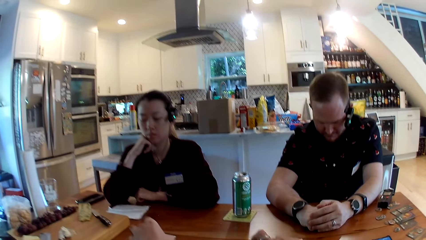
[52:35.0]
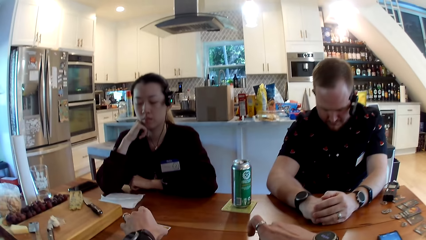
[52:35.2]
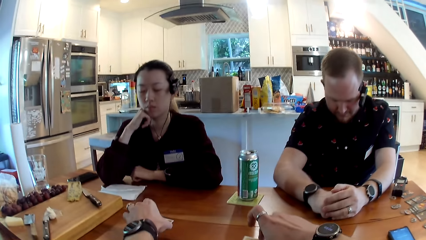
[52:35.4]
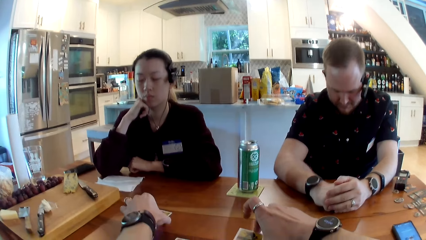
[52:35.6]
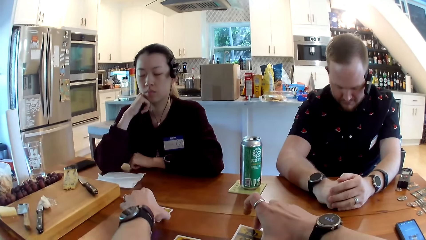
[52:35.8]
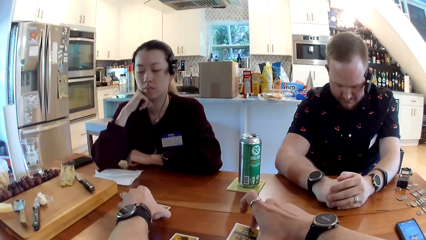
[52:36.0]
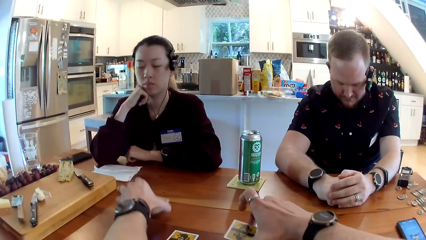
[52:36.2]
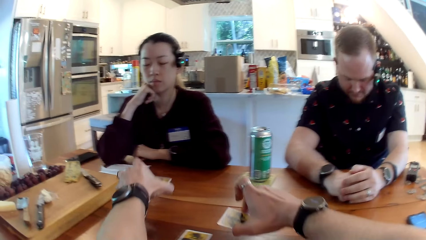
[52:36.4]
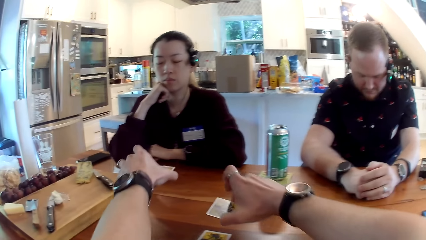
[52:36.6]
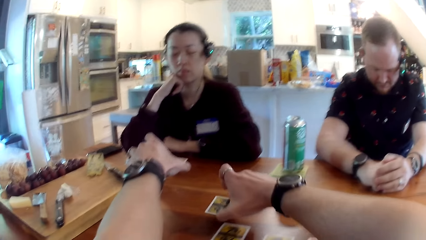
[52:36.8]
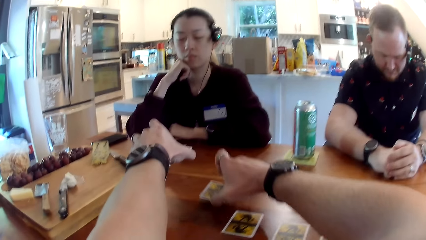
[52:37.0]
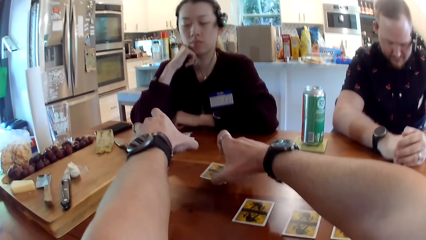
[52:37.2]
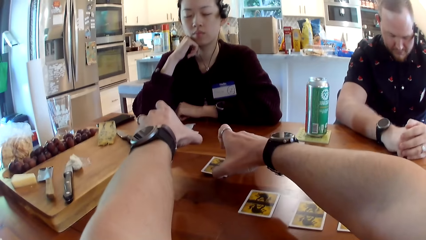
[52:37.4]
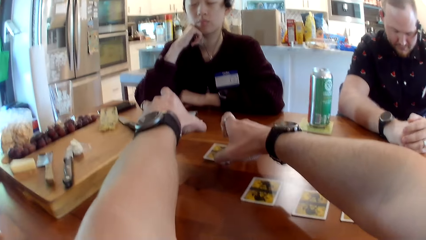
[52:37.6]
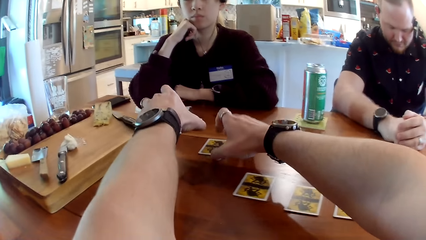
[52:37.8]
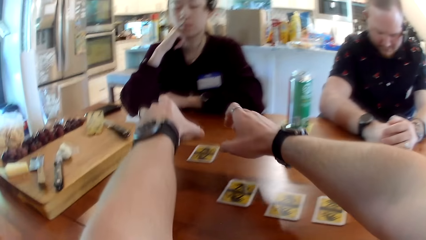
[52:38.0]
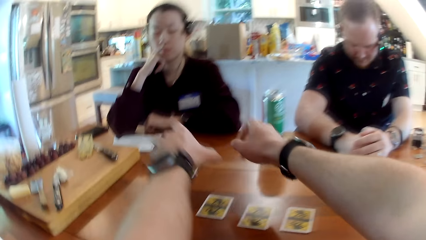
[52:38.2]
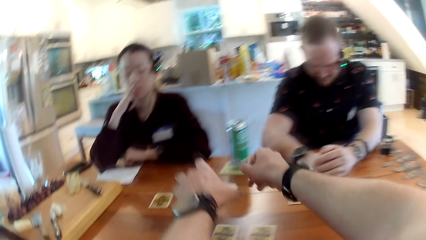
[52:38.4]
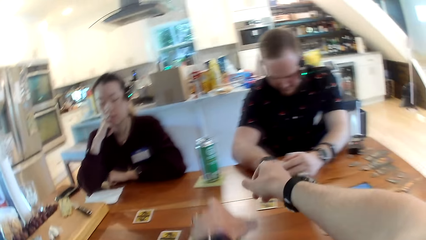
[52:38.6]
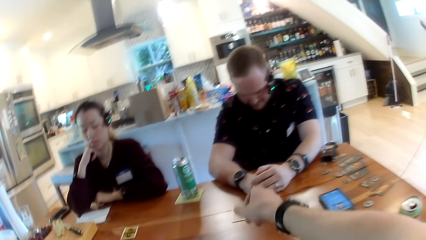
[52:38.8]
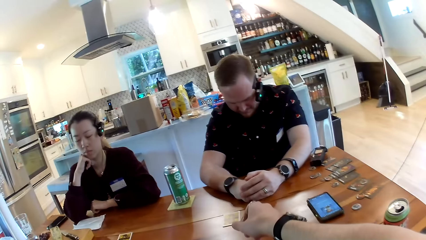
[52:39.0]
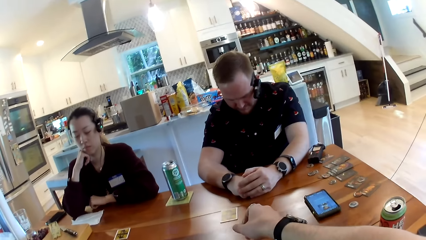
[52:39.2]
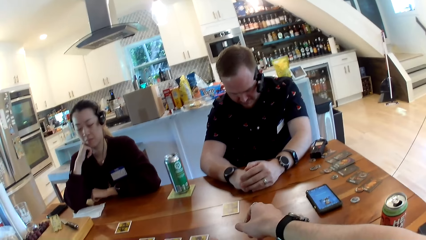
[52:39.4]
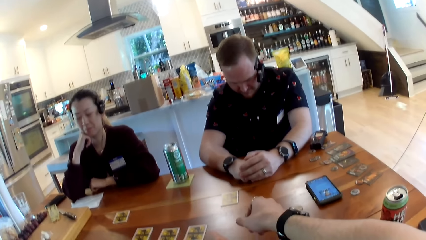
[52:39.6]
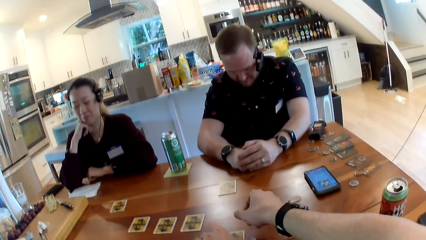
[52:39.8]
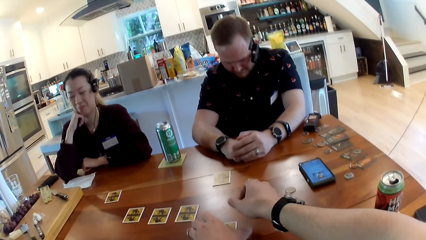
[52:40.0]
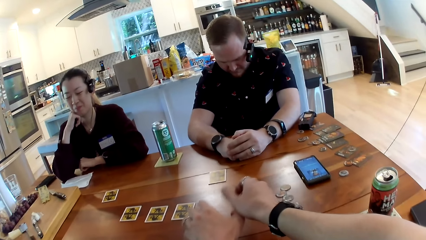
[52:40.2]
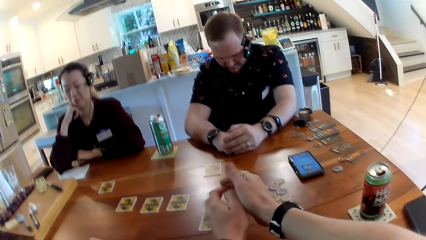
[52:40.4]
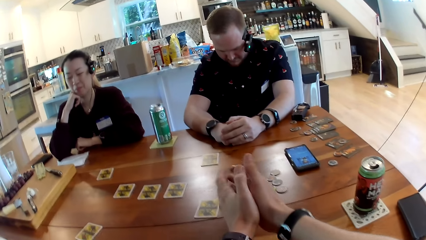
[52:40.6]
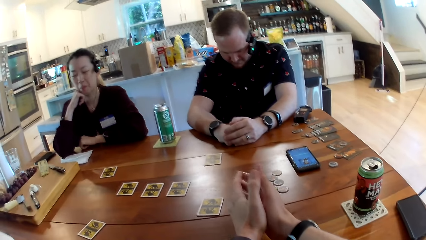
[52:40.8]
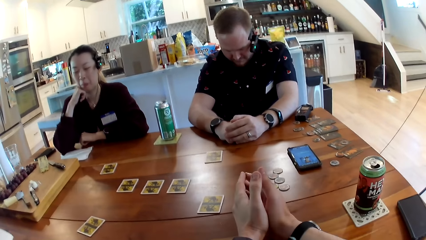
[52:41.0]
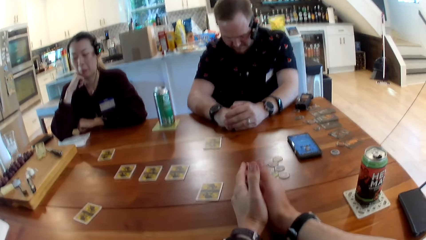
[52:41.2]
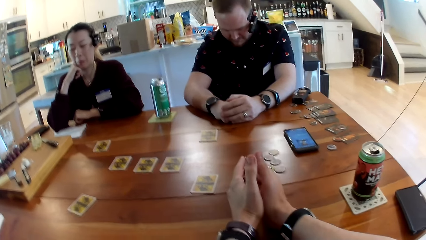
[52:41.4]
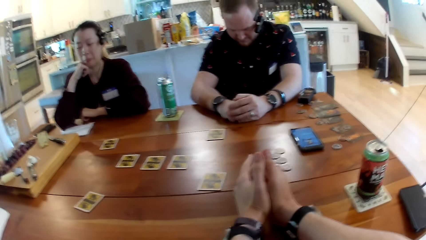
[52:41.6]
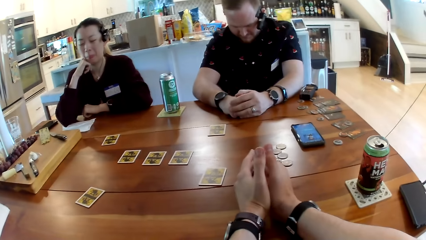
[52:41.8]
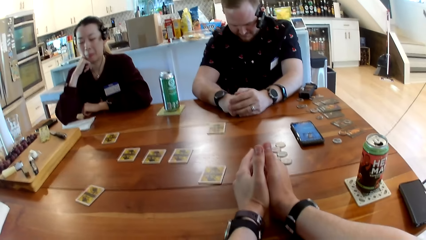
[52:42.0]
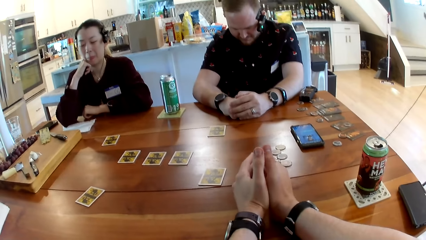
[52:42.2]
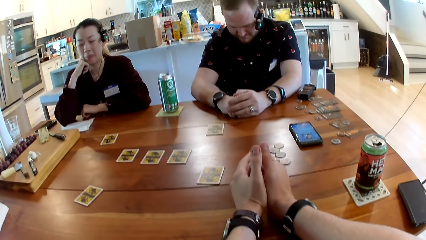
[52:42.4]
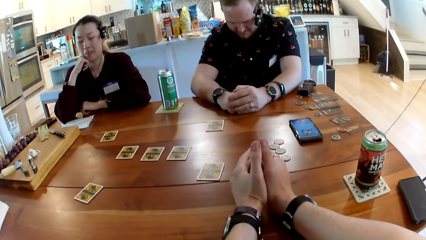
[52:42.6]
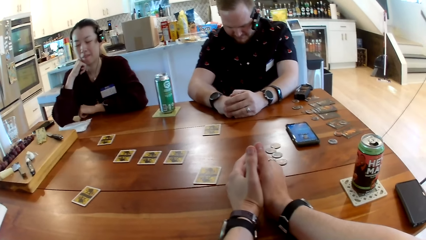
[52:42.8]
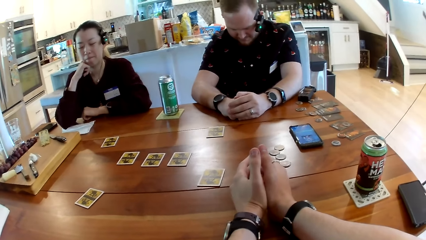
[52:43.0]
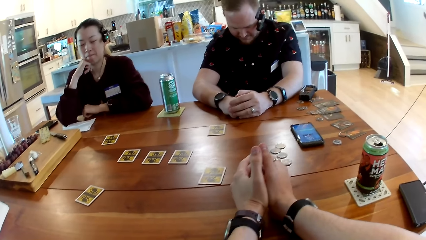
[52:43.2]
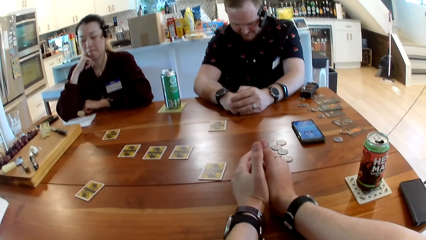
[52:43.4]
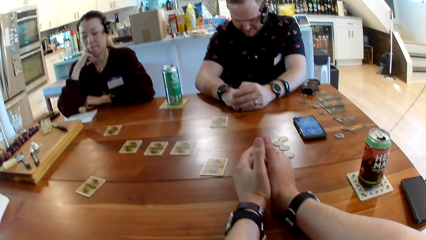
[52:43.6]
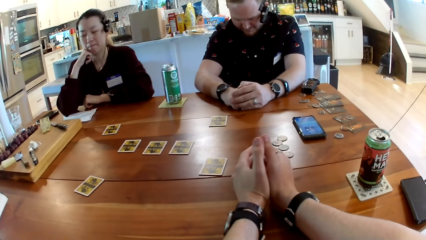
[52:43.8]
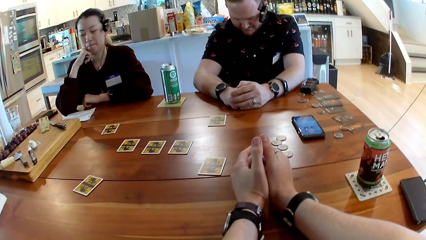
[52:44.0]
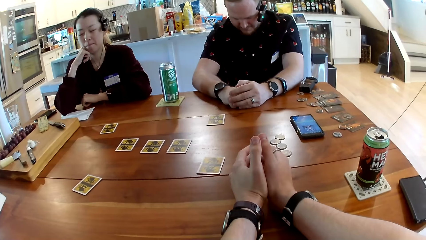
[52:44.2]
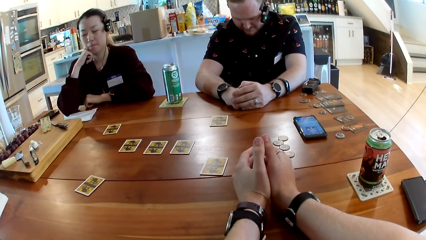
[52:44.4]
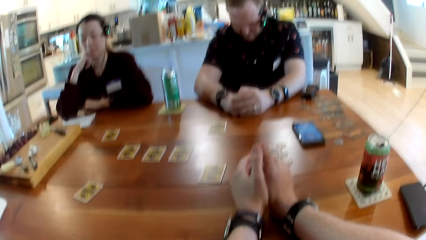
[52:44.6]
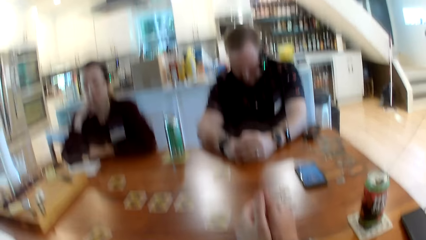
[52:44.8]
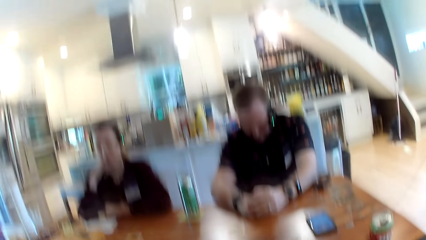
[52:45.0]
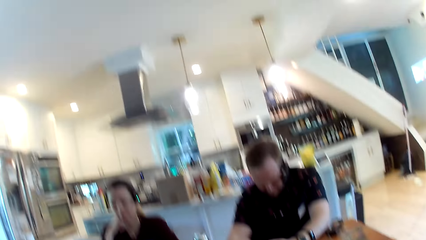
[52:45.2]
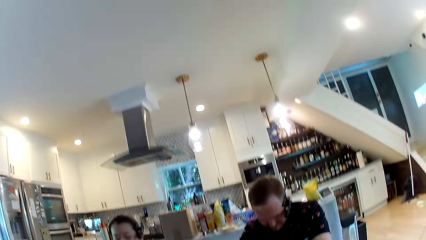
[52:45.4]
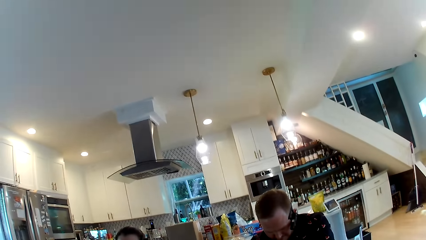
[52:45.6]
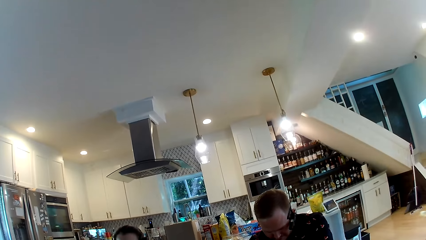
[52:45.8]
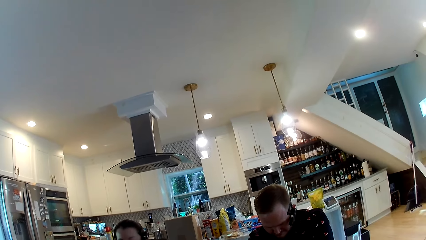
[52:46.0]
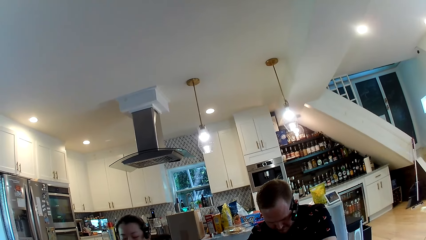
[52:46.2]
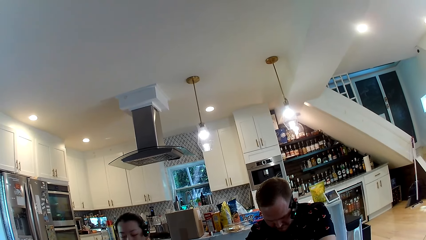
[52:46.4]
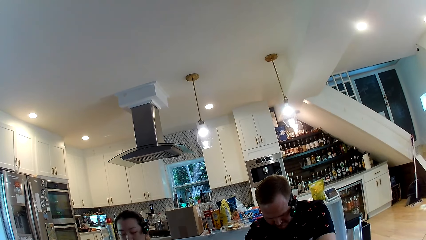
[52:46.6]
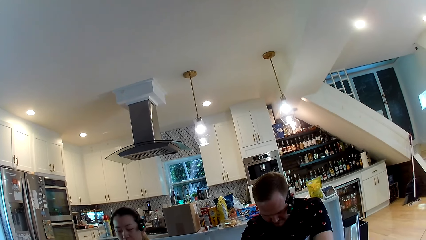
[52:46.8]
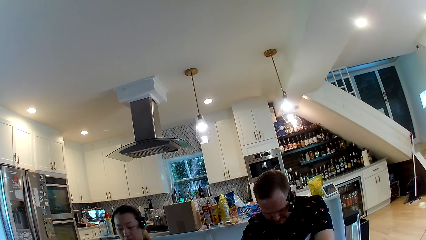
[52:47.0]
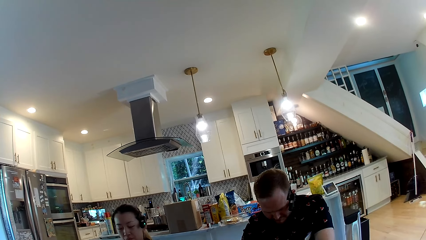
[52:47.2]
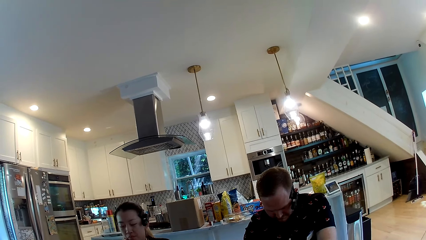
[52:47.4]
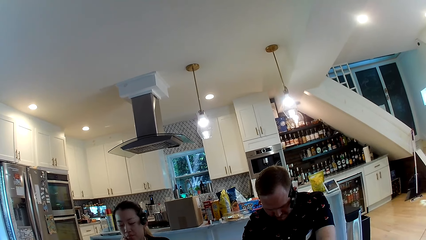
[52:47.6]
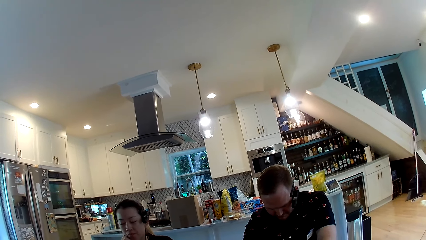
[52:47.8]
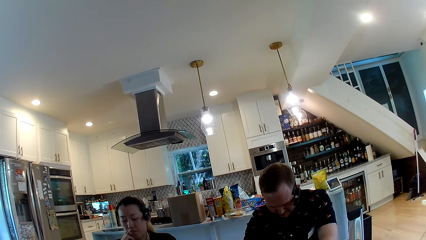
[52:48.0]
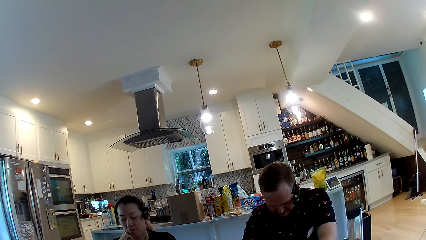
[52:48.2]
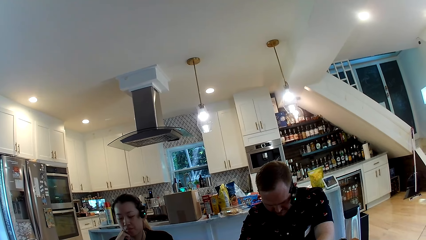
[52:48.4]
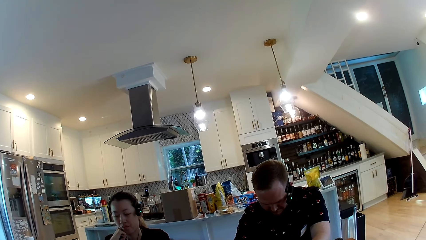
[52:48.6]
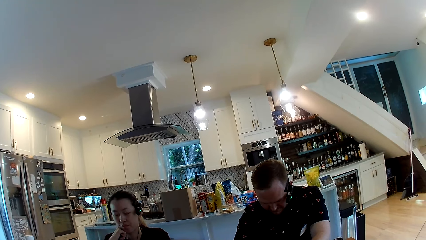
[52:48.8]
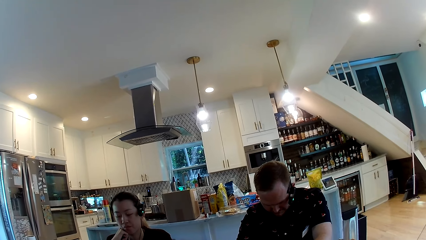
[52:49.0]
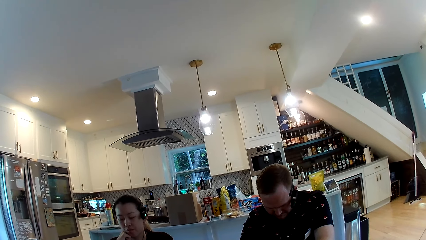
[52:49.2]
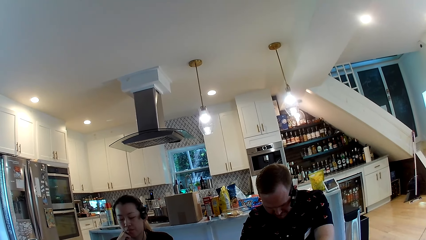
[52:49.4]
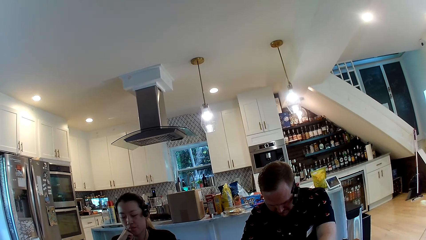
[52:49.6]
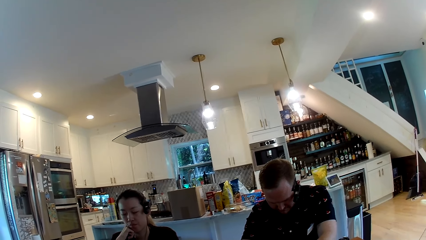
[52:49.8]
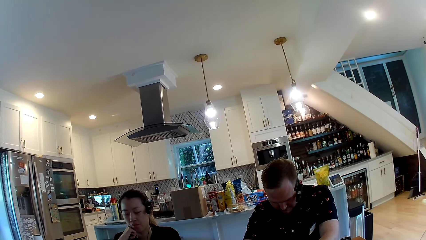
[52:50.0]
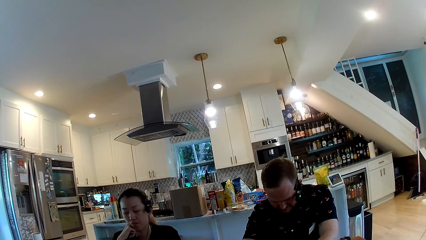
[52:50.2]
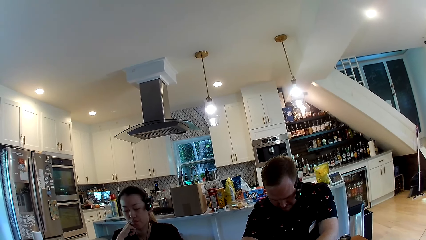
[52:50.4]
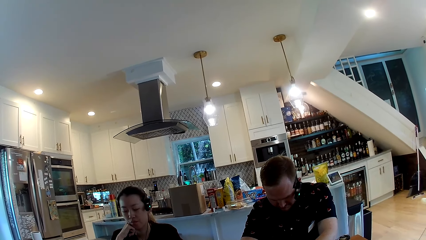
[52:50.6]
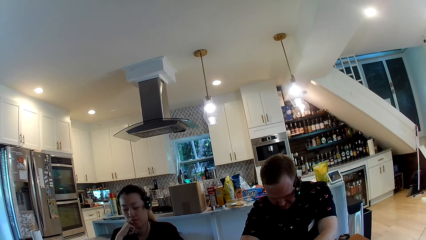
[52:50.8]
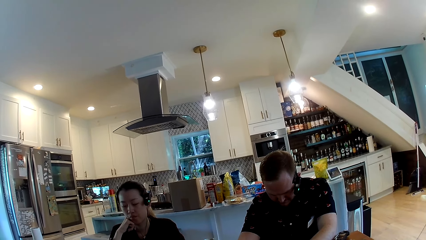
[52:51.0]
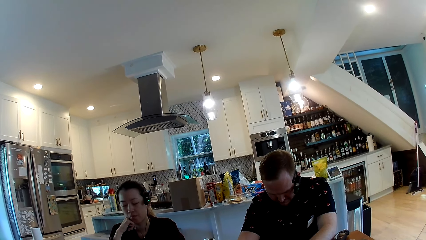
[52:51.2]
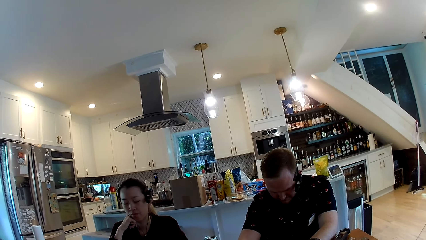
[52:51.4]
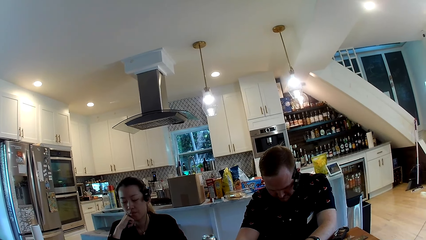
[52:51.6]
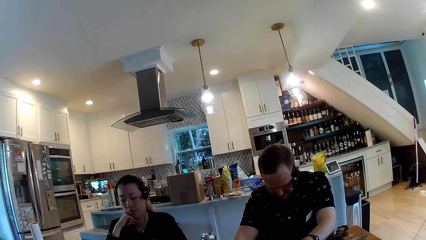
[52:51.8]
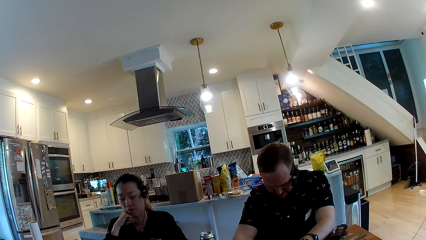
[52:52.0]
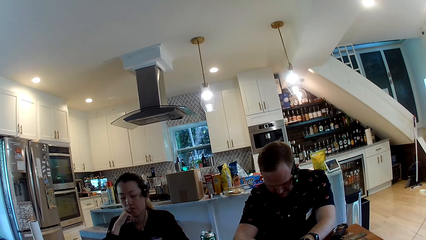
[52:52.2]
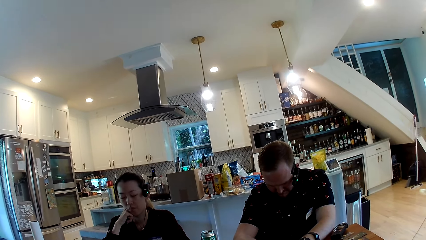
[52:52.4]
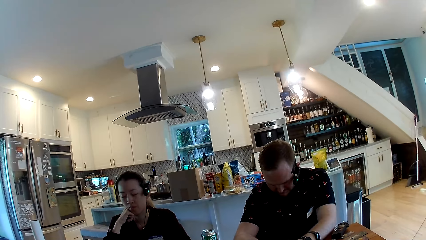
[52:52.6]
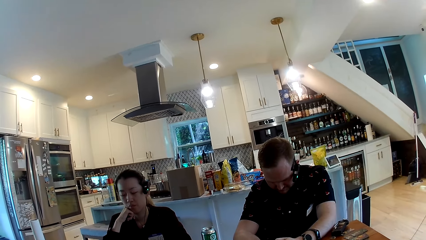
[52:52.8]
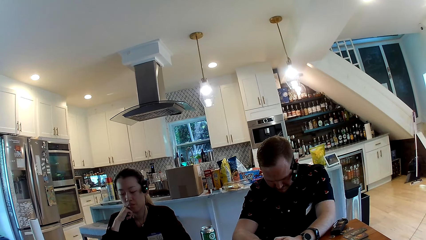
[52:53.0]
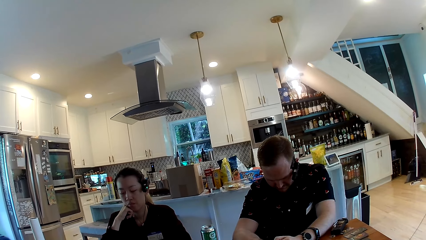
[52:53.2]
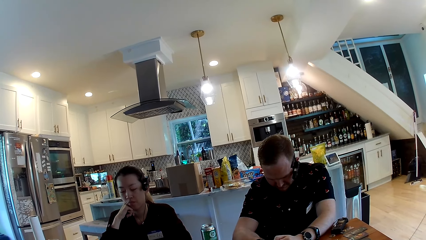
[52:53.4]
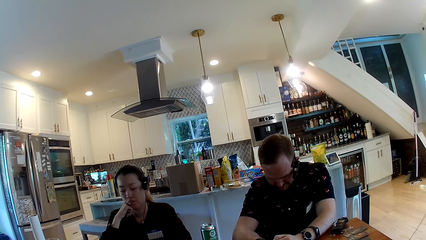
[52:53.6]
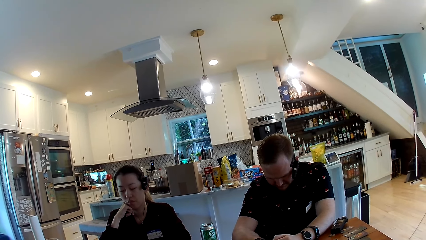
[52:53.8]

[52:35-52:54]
The camera wearer picks up a card. He exchanges two cards on the table with his hands. He puts the hands on the table.
